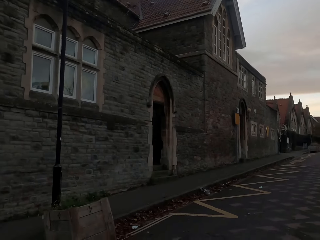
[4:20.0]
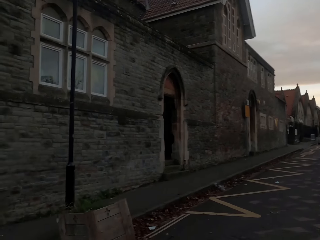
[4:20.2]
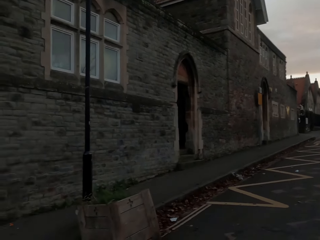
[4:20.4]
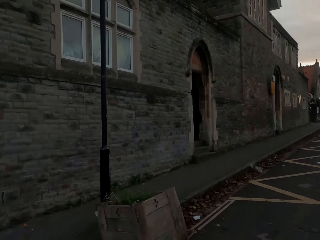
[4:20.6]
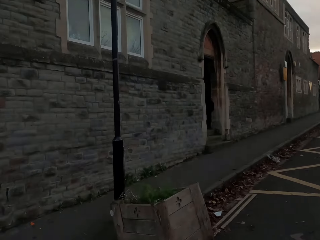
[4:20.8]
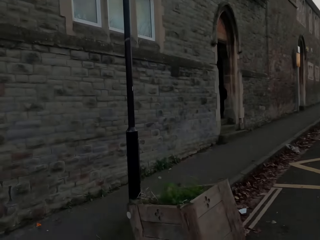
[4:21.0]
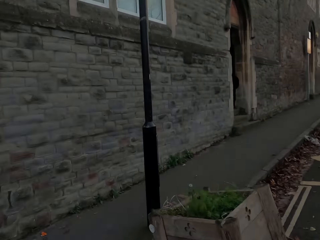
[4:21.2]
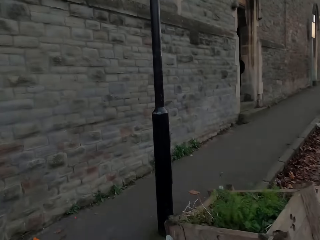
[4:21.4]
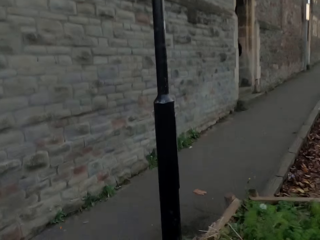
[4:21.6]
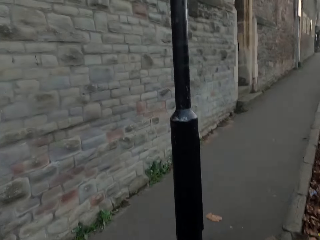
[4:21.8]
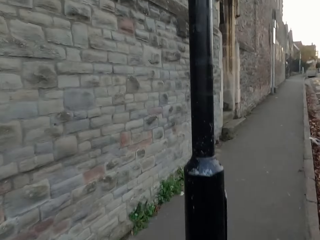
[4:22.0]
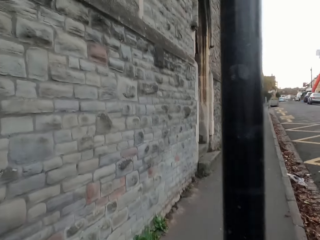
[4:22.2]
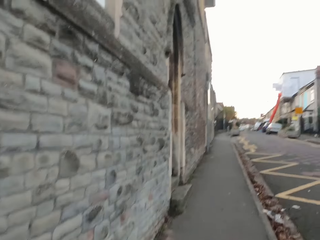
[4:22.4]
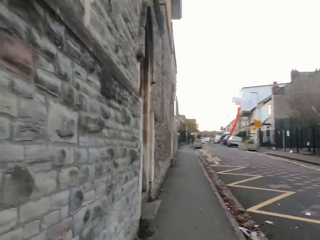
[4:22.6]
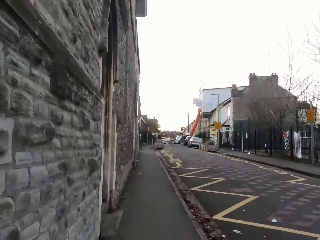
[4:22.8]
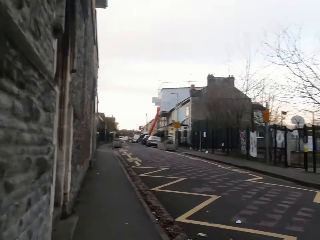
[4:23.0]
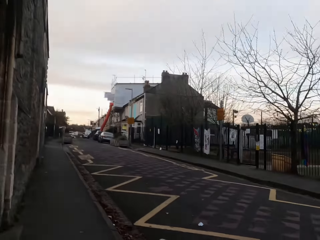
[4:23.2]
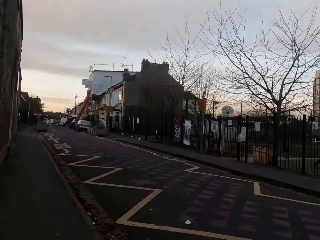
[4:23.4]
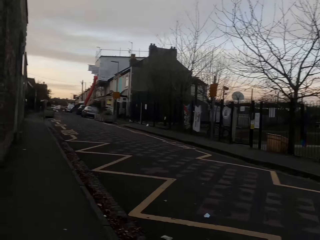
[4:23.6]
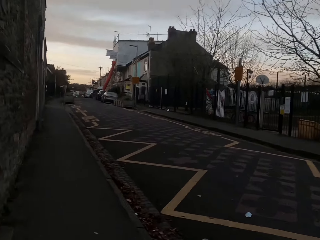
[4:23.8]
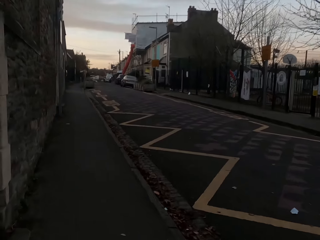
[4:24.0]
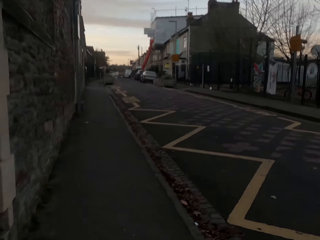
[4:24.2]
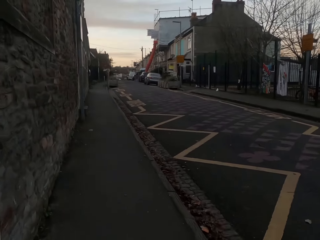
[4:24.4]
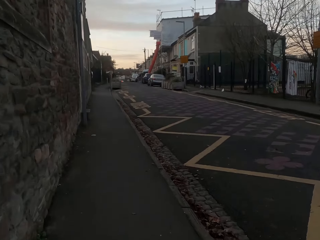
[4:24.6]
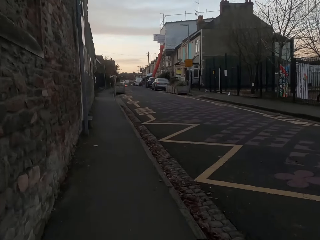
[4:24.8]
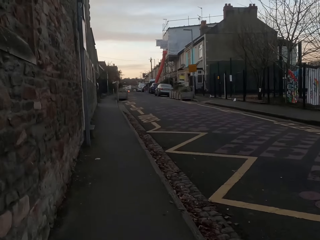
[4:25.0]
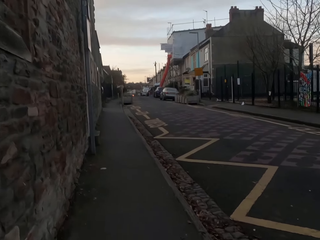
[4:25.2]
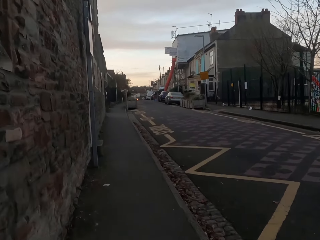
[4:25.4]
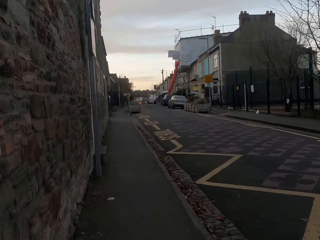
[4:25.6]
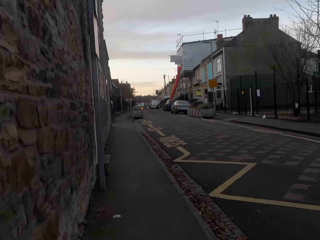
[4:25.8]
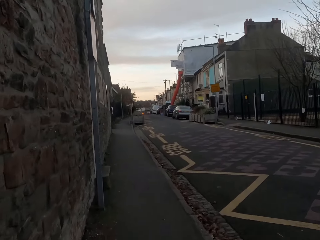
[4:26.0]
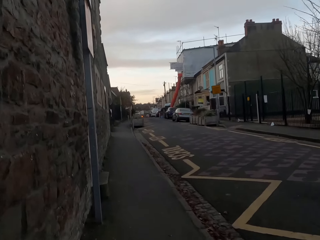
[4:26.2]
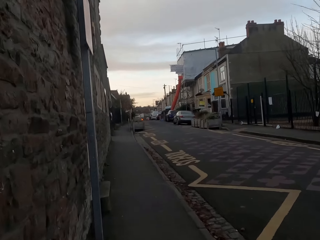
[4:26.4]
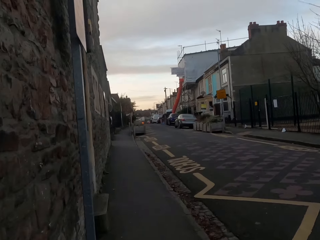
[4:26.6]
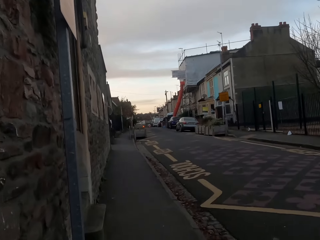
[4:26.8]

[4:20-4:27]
The camera wearer jogs along a sidewalk.

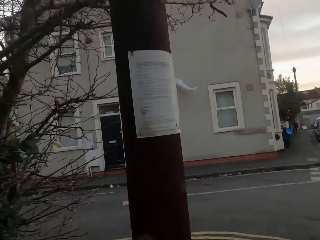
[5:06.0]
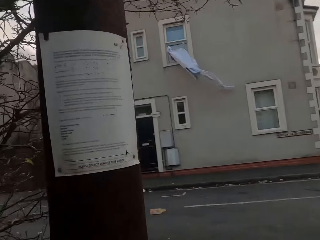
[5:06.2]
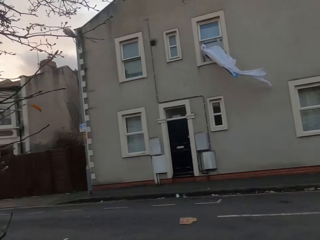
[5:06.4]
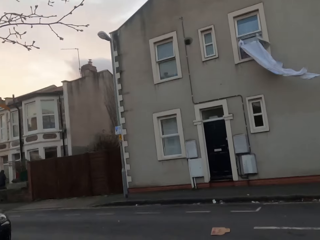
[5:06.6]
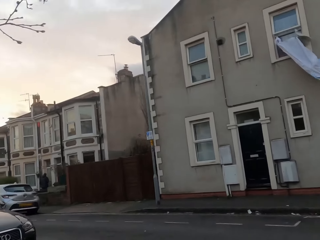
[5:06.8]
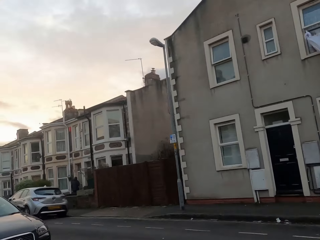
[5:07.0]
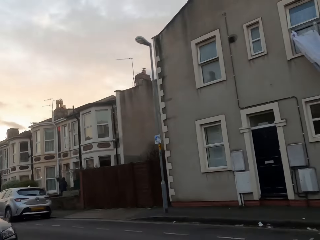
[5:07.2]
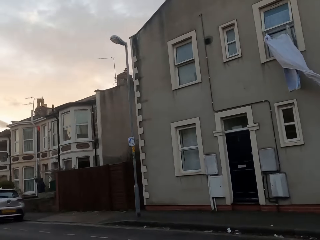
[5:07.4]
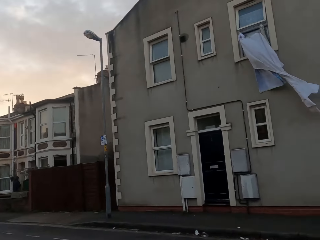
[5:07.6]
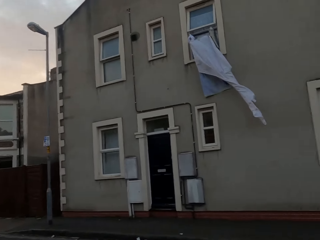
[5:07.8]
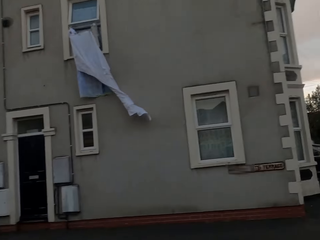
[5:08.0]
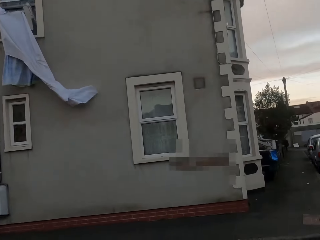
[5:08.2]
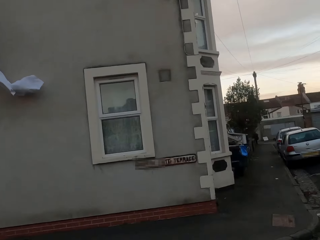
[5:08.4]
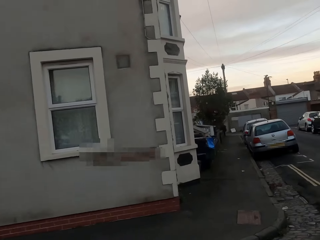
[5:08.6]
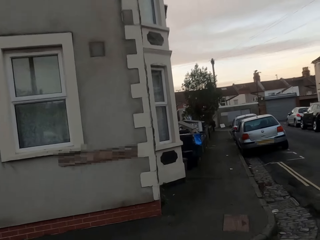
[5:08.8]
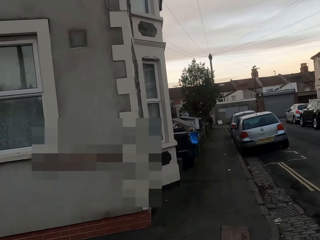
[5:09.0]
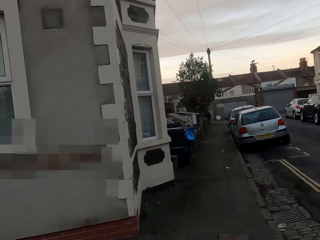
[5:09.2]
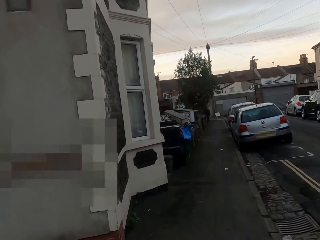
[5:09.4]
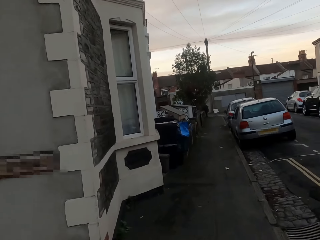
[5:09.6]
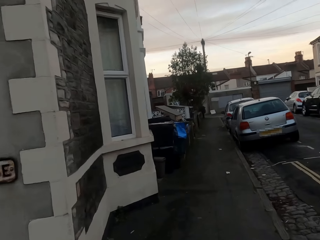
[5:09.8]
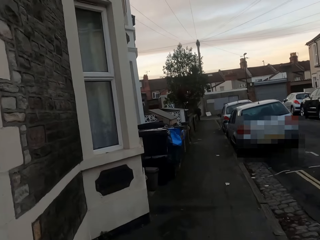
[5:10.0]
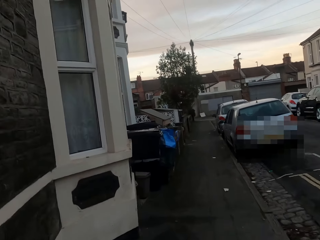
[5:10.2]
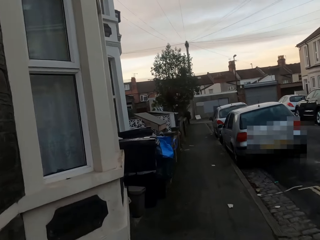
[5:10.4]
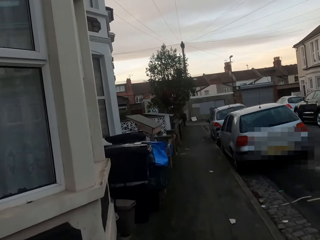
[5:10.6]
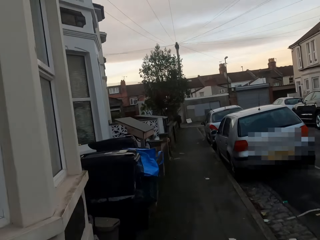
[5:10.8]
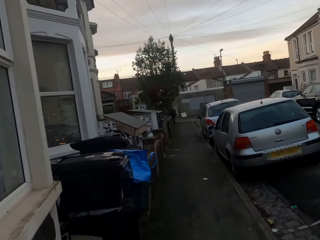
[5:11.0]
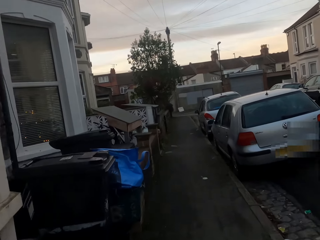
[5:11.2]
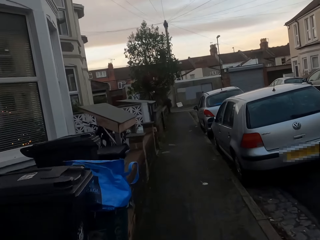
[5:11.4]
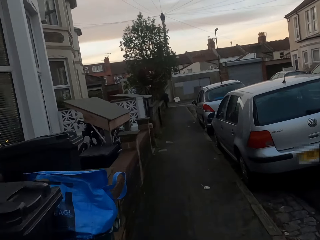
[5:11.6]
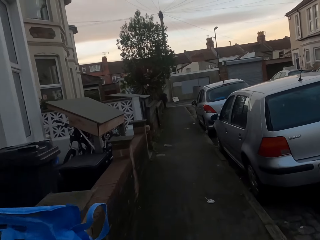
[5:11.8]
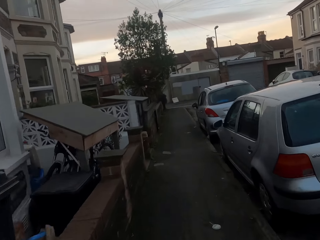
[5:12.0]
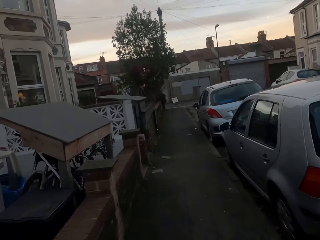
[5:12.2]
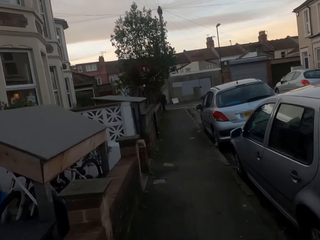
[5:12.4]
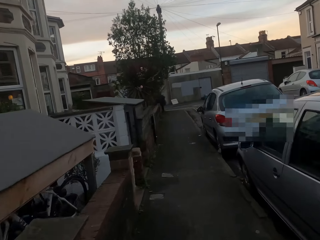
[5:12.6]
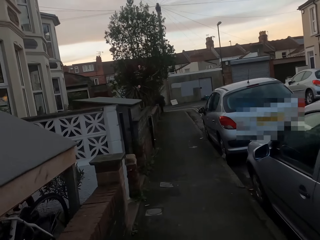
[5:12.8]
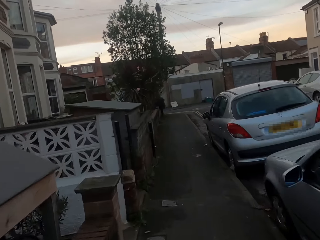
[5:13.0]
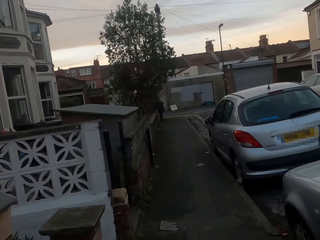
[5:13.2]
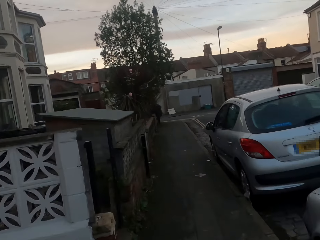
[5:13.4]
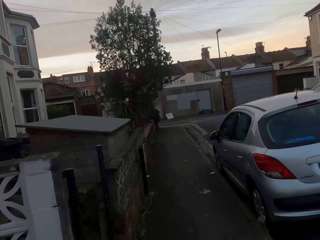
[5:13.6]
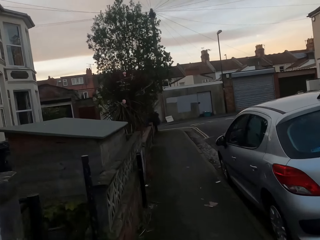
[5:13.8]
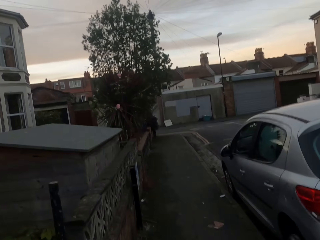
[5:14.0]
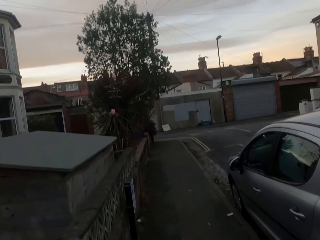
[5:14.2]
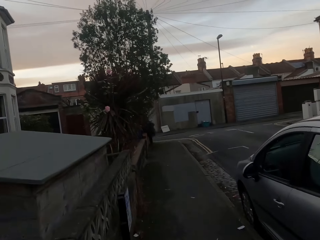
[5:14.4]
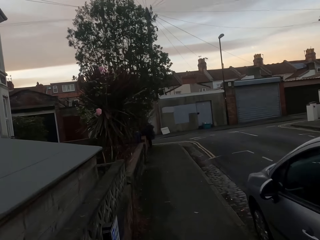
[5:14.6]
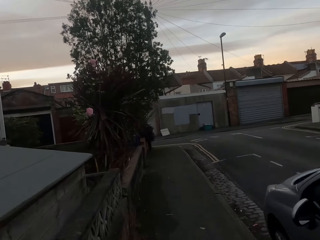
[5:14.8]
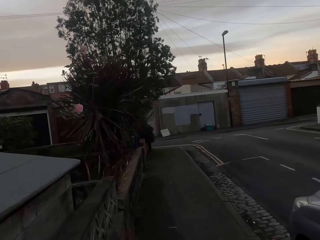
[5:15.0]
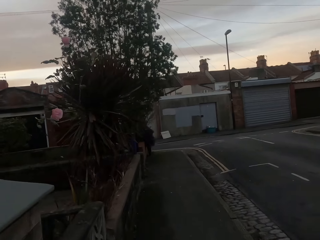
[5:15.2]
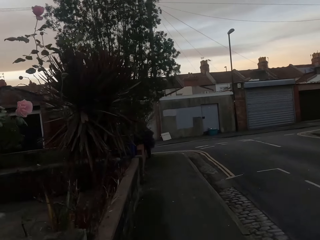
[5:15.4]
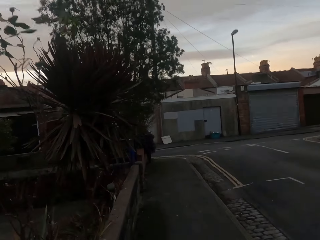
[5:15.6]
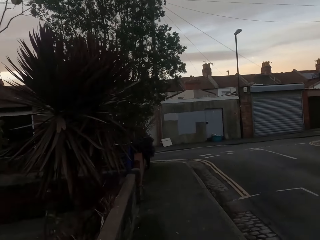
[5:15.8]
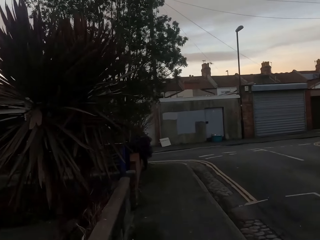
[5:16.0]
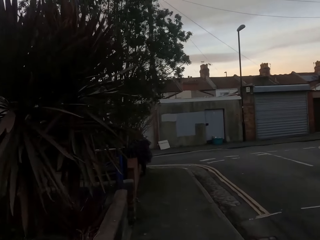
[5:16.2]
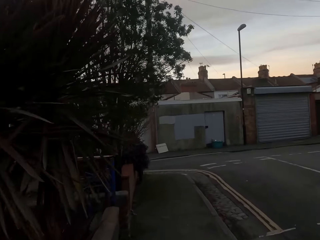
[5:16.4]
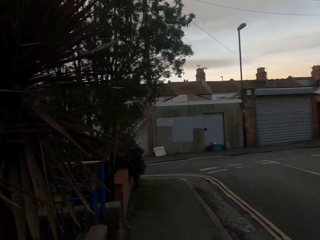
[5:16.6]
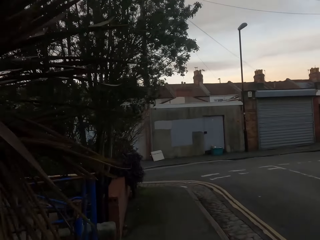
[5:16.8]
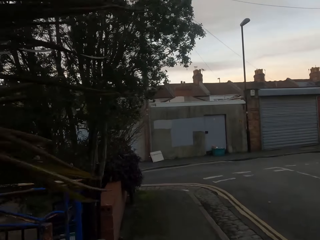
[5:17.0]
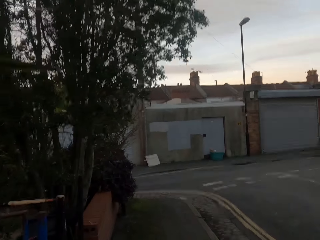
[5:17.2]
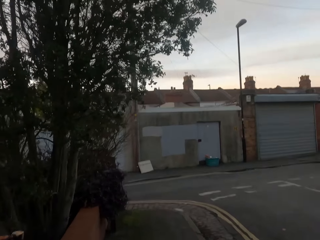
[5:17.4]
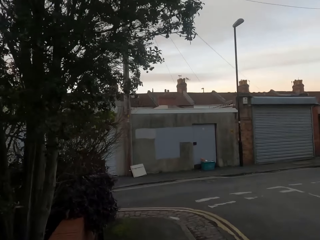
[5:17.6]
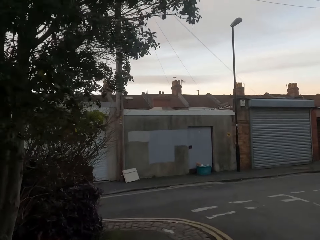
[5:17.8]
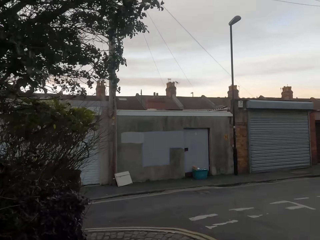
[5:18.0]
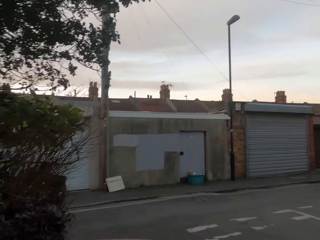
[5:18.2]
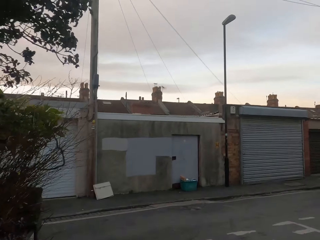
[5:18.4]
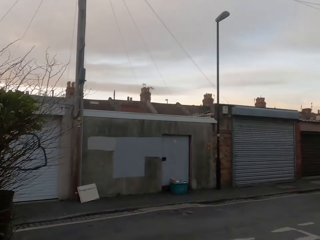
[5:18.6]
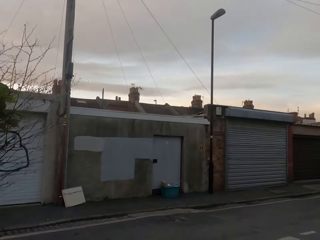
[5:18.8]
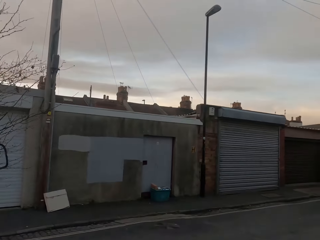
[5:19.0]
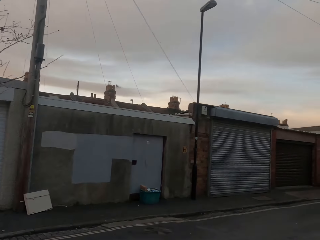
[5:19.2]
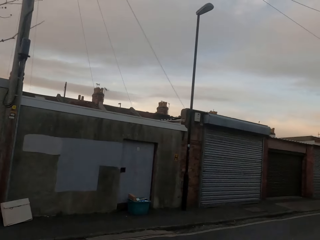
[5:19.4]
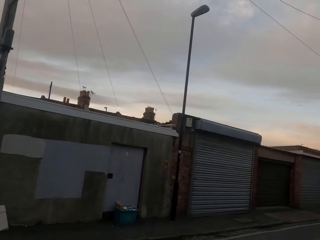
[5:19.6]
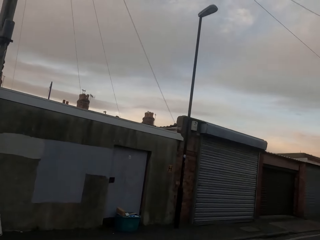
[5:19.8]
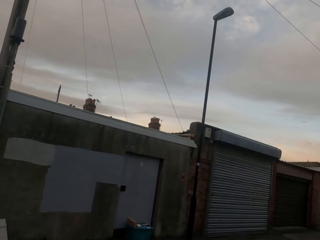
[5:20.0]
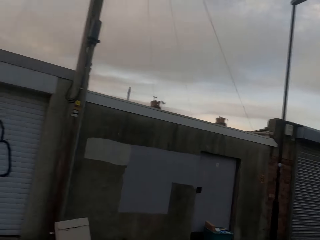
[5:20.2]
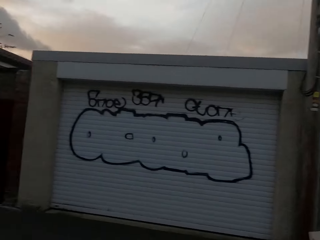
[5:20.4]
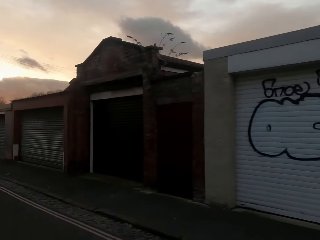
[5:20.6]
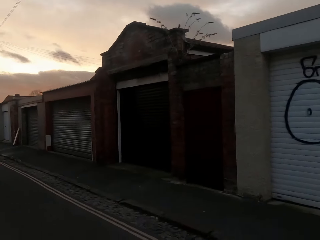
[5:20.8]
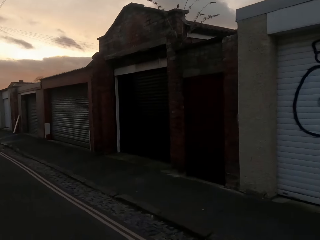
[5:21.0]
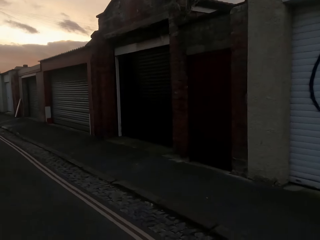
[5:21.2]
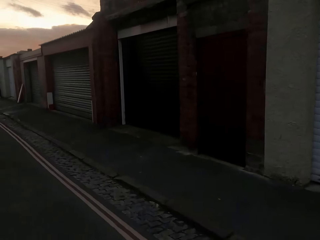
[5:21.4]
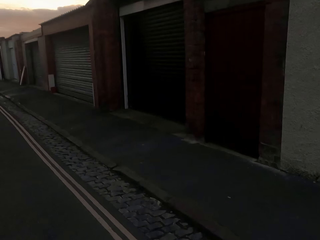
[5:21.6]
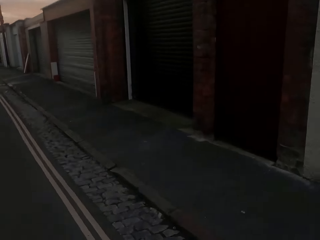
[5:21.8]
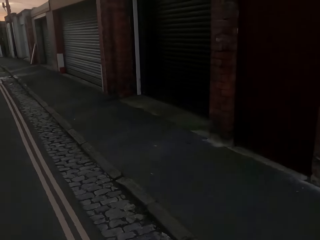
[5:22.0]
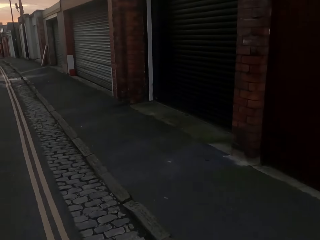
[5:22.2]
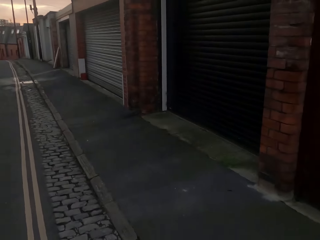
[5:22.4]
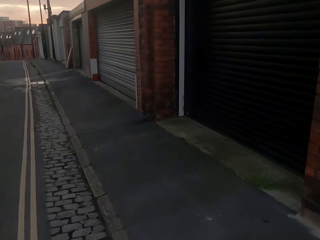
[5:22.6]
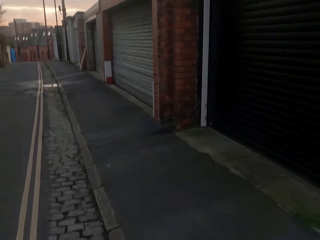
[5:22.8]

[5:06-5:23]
The camera wearer crosses the road. They jog on a sidewalk. They cross the road.
